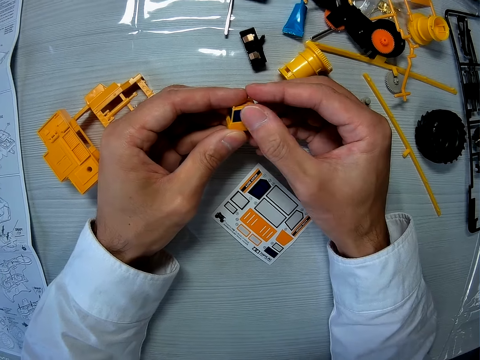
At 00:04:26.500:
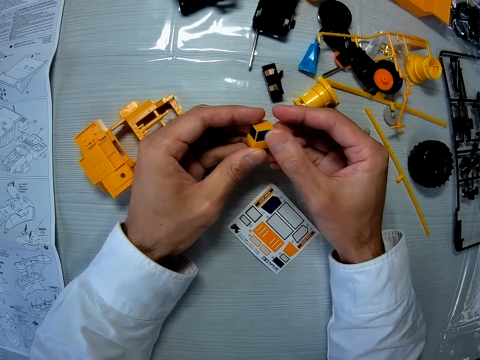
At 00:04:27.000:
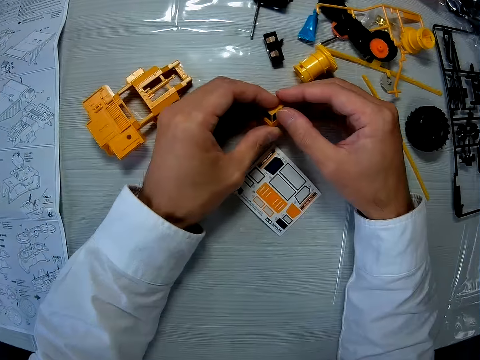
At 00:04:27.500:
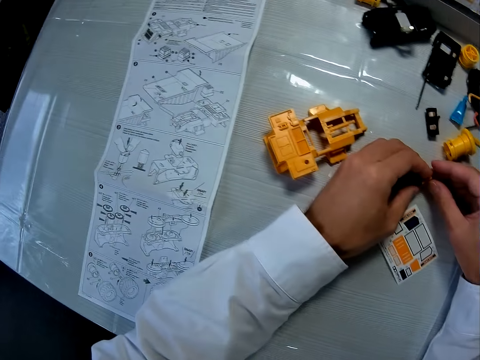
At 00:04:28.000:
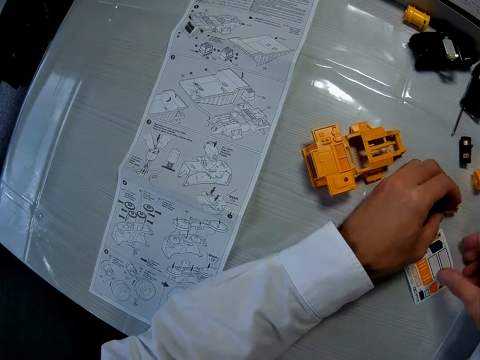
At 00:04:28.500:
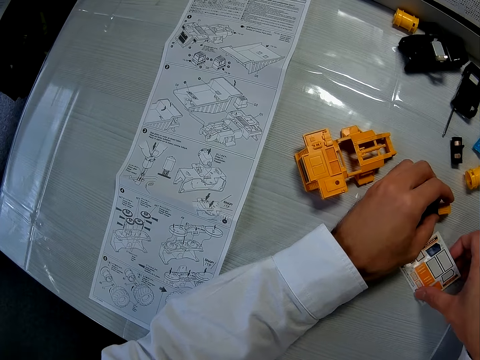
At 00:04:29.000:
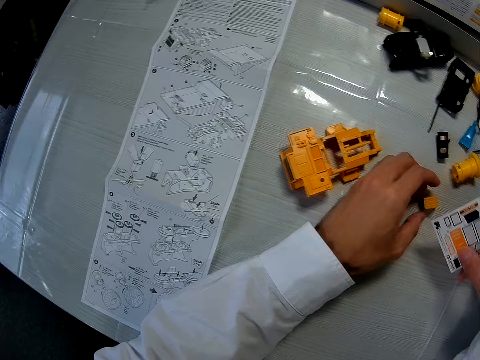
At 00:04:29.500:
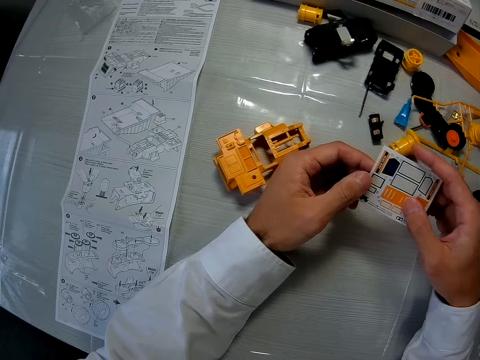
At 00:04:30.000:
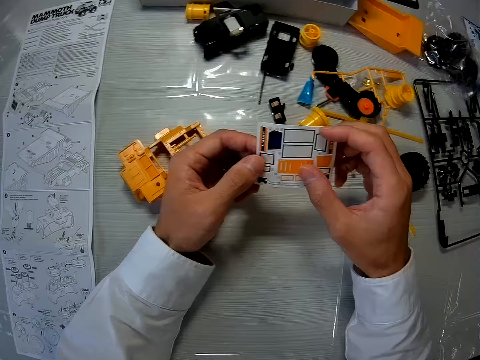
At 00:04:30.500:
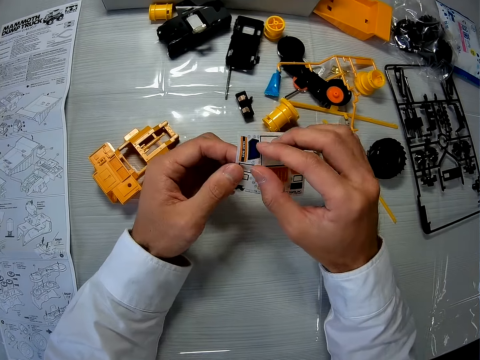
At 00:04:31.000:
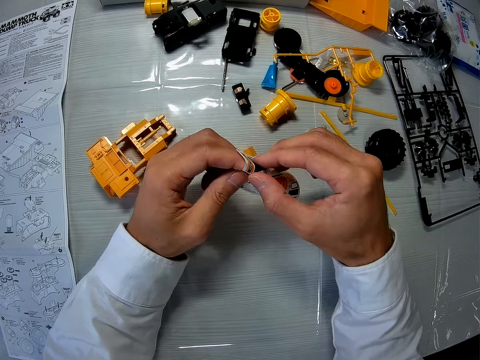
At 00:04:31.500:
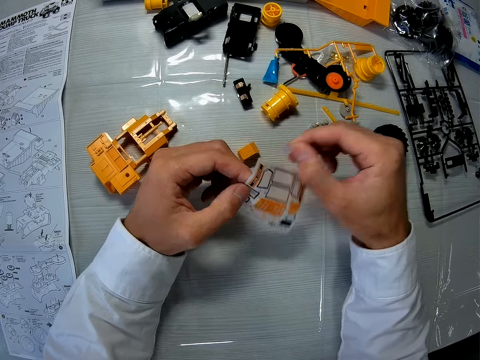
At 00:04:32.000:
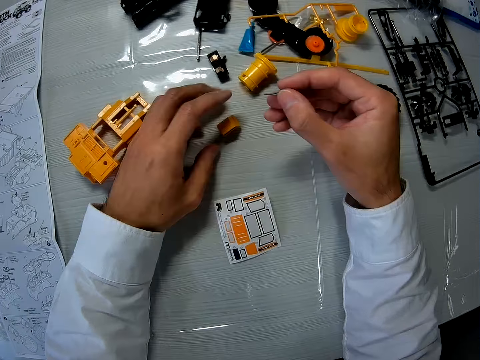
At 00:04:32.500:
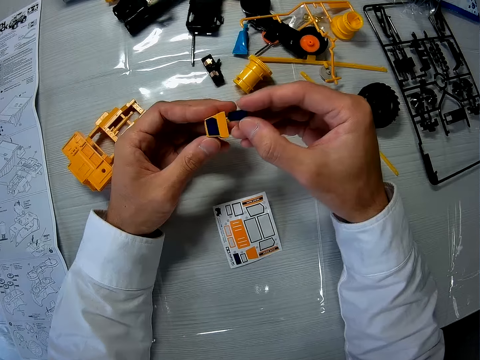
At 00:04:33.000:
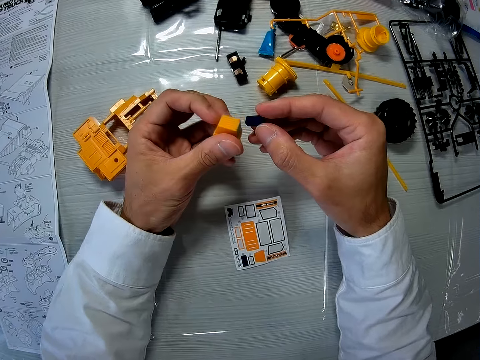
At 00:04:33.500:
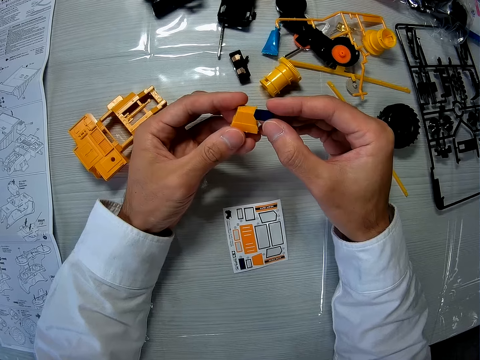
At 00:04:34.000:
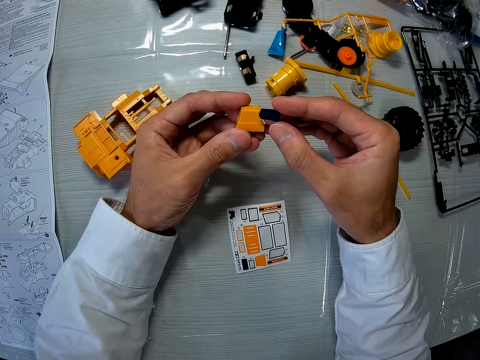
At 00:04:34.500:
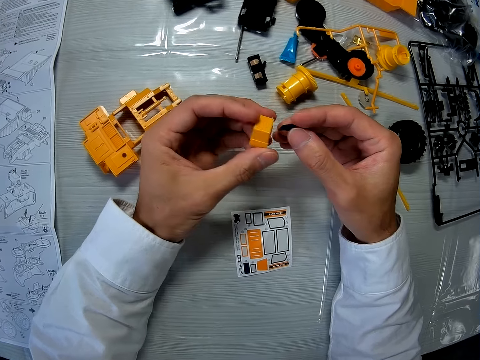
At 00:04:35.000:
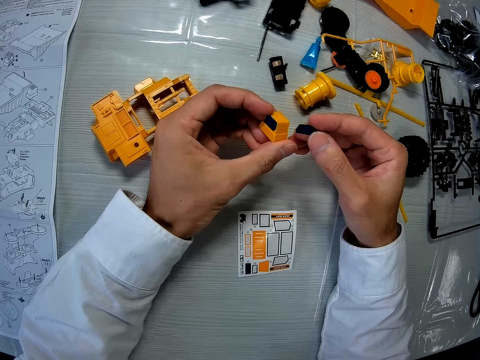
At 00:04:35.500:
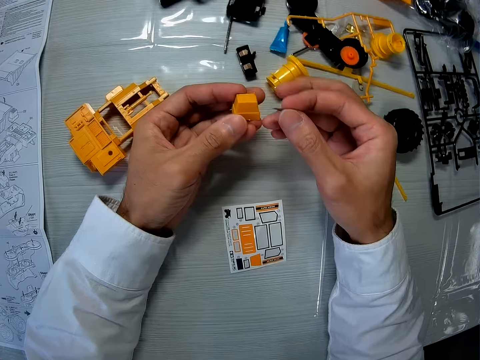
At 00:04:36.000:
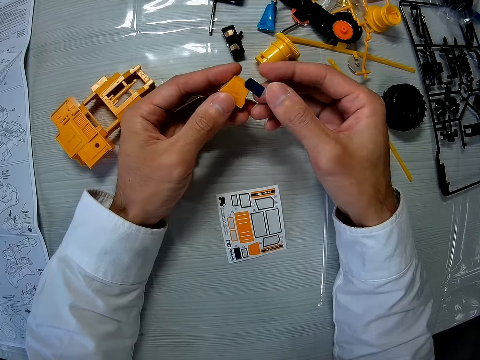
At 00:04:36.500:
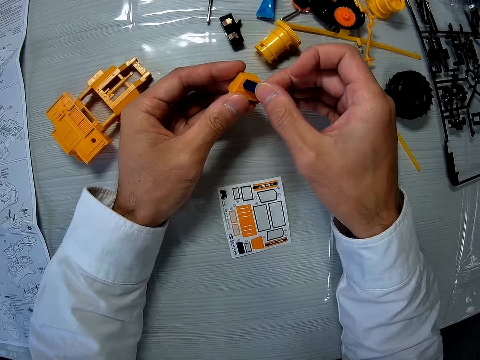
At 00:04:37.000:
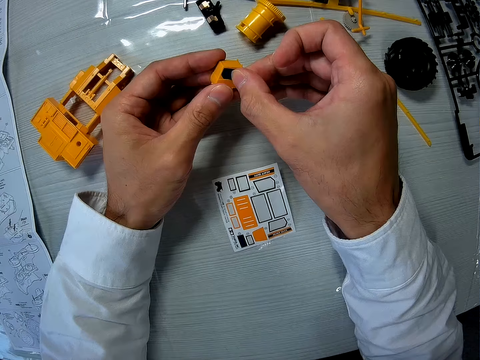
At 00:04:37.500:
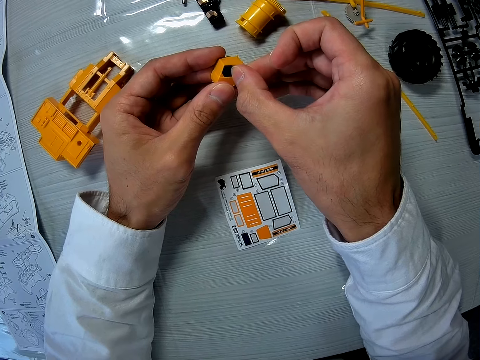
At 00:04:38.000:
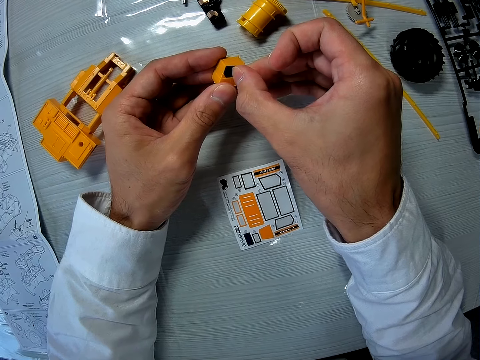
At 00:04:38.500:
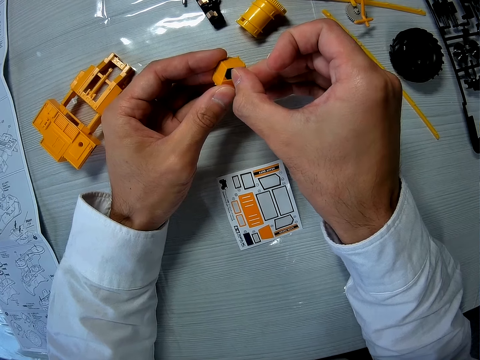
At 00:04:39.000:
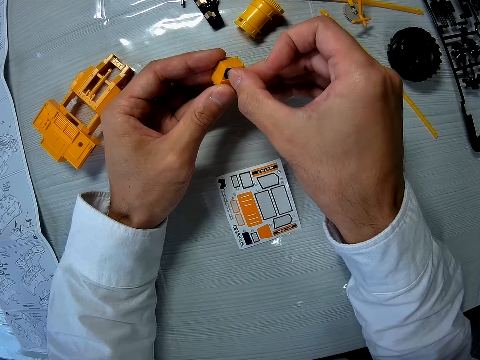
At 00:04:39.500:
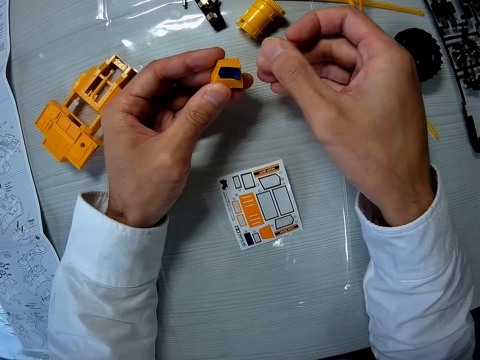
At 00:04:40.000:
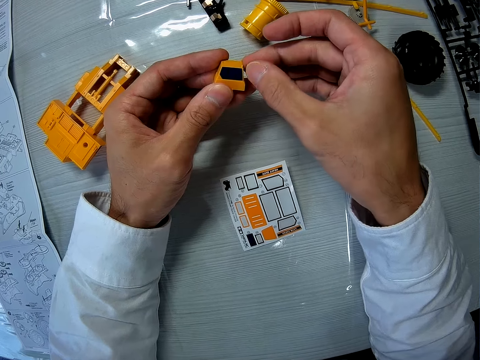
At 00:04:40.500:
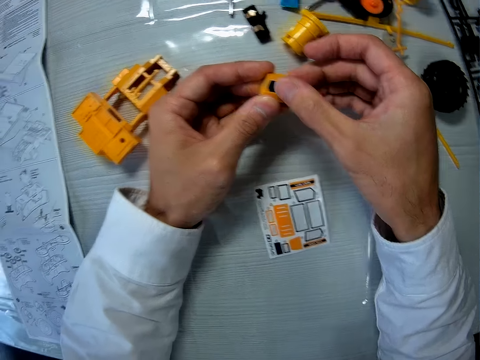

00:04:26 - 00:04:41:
The camera wearer drops the toy car's part on the table. He picks the paper with stickers on the table with his right hand. He removes a sticker from the paper. He drops the paper on the table. He picks the toy car's part on the table with his left hand. He places the sticker on the toy car's part.

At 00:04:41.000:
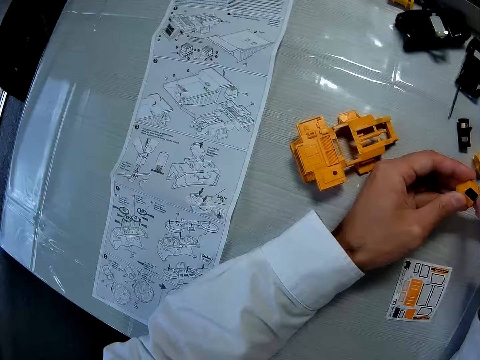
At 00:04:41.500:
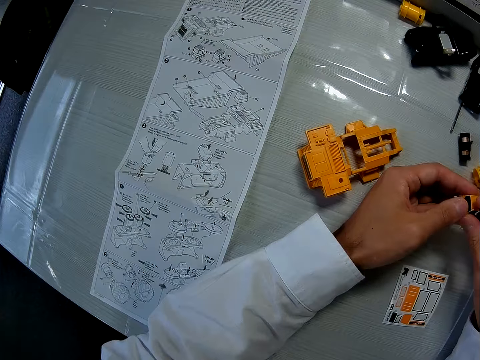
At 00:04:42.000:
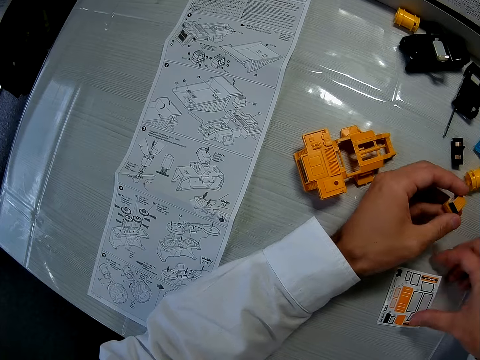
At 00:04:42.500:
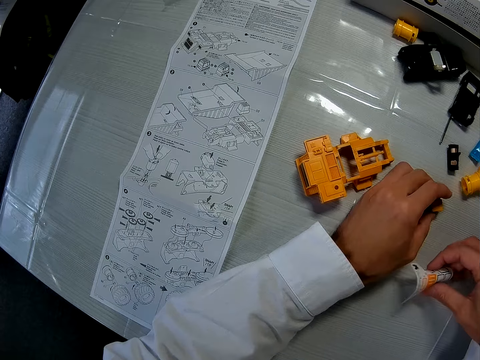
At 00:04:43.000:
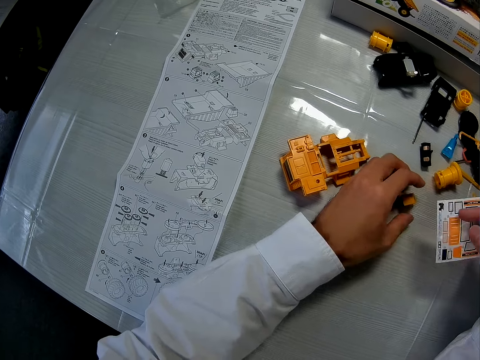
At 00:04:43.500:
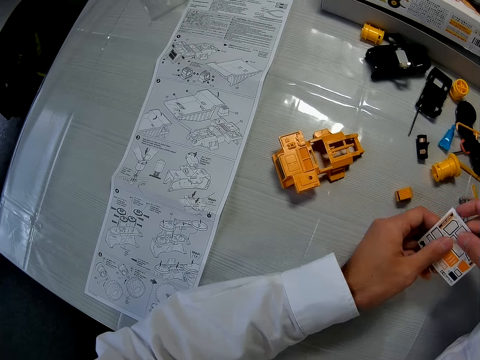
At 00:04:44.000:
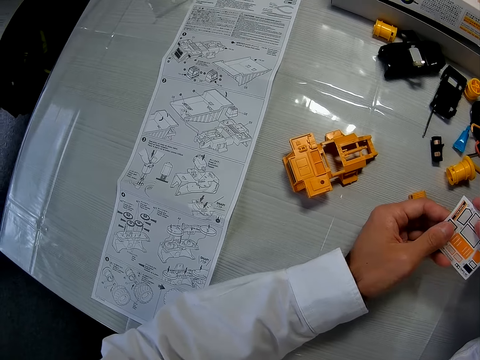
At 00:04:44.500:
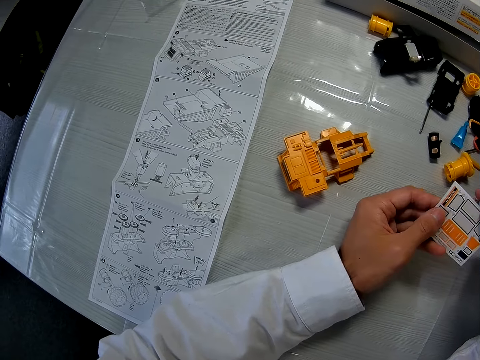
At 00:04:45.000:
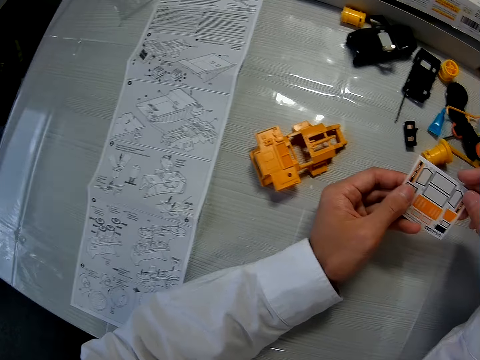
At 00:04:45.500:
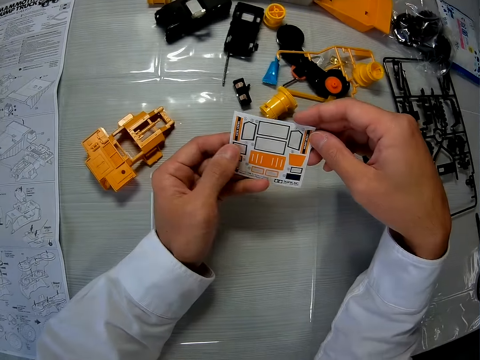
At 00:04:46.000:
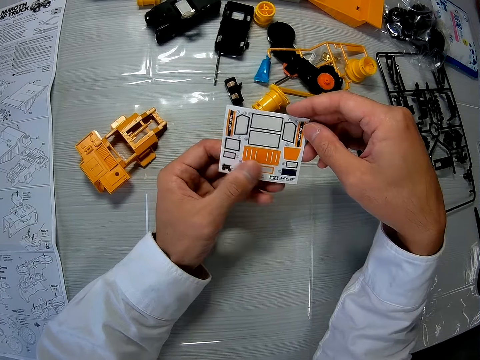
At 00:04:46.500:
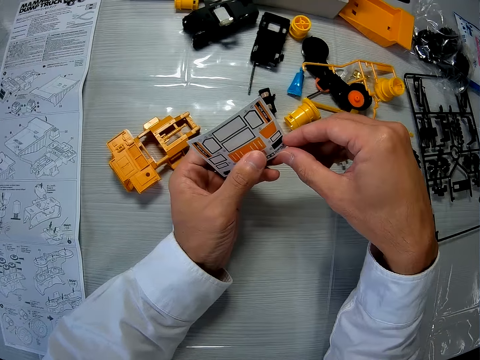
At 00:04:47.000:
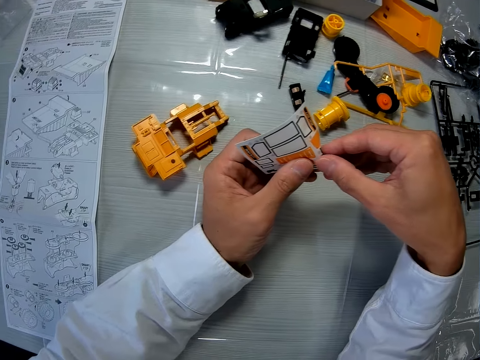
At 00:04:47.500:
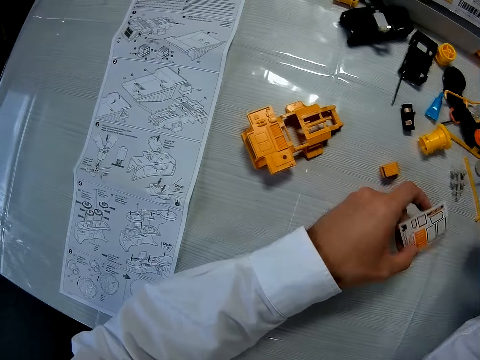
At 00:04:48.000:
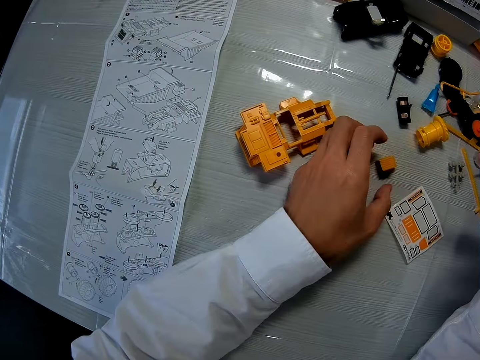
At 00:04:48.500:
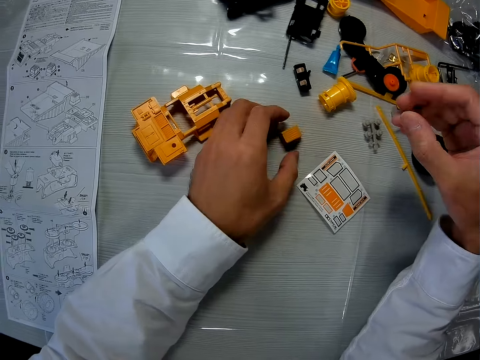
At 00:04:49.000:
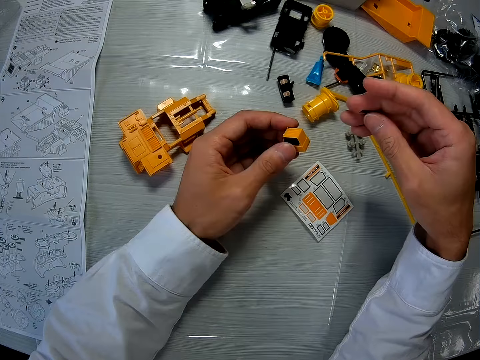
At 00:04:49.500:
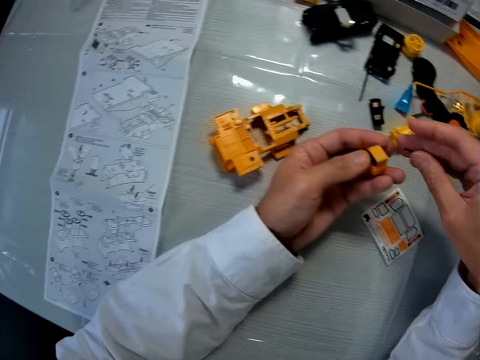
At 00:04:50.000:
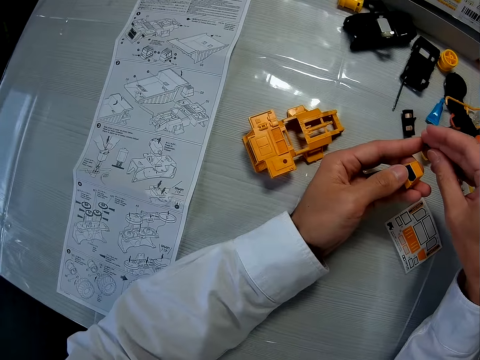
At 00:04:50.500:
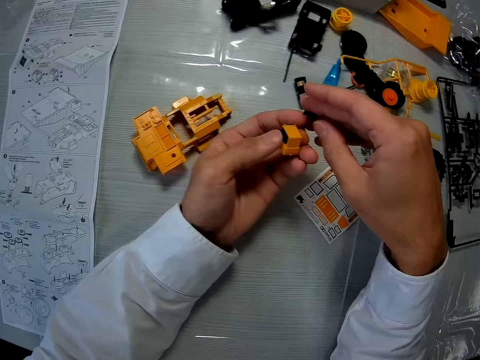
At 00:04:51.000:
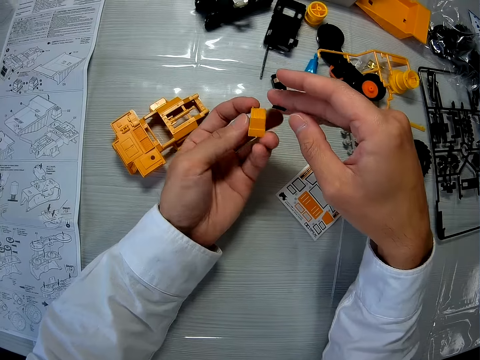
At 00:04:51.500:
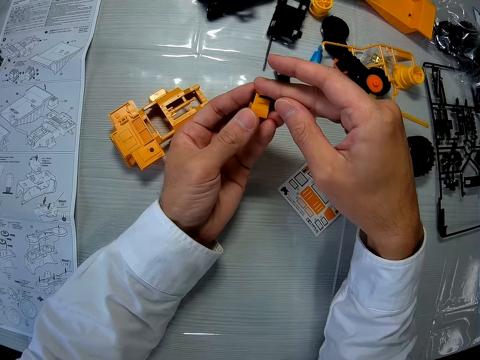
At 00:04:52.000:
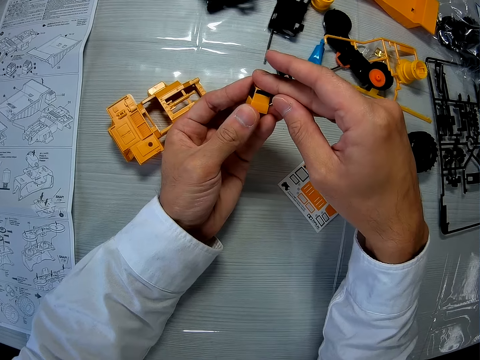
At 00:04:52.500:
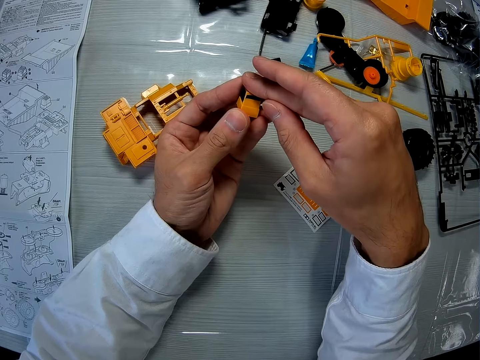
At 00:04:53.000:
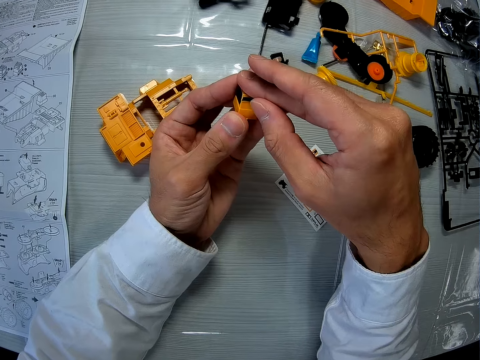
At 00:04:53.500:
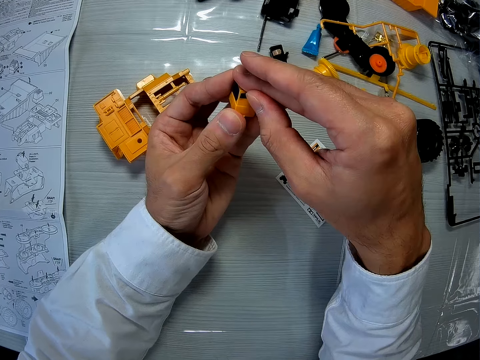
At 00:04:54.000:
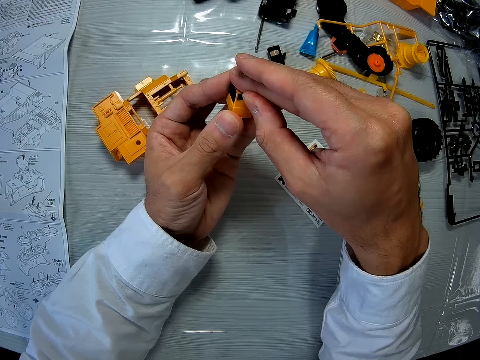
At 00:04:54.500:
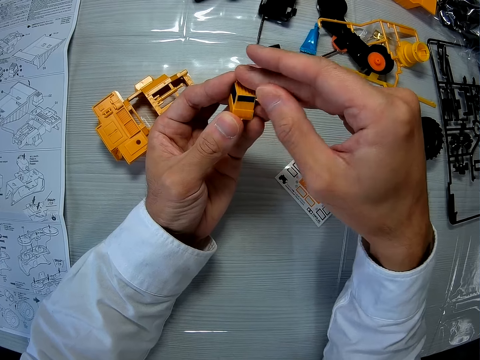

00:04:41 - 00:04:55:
The camera wearer drops the toy car's part on the table. He picks the paper with stickers on the table with his right hand. He withdraws one hand. He removes a sticker from the paper. He drops the paper on the table. He picks the toy car's part on the table with his left hand. He moves his hands. He places the sticker on the toy car's part.
